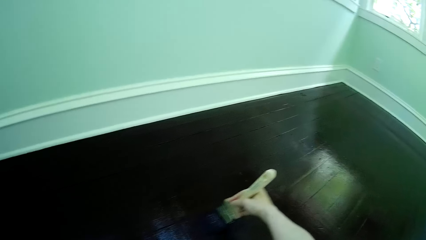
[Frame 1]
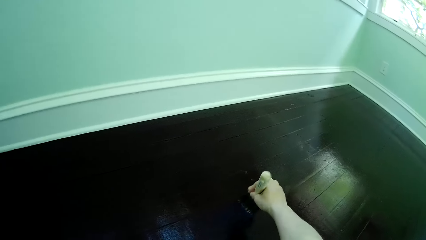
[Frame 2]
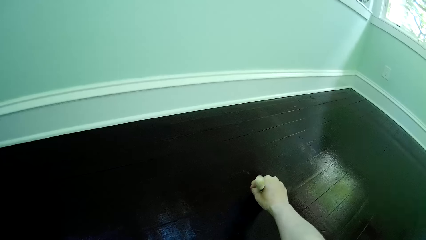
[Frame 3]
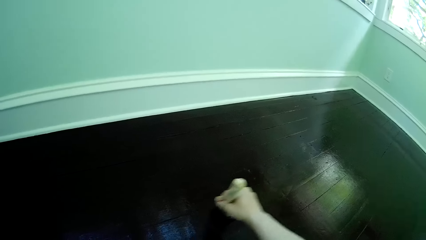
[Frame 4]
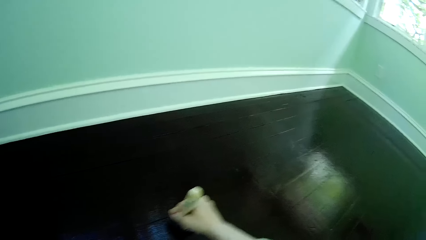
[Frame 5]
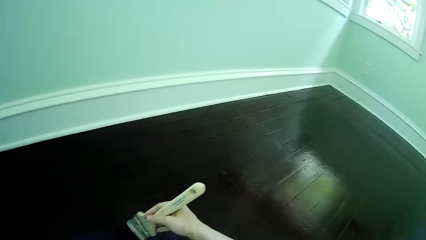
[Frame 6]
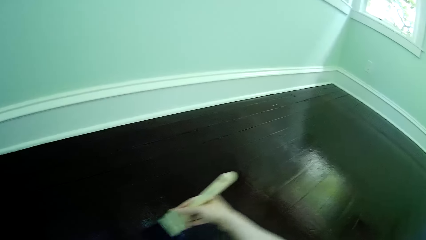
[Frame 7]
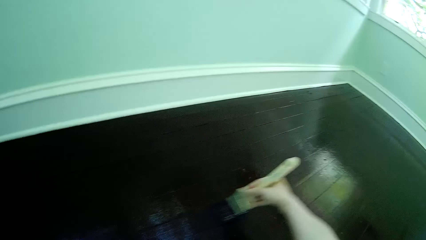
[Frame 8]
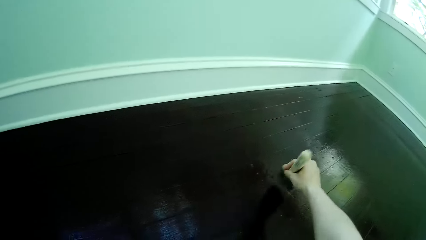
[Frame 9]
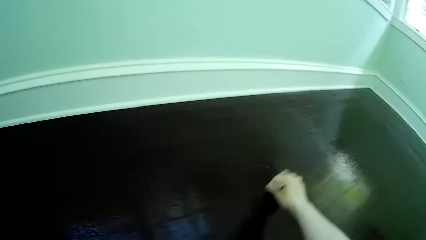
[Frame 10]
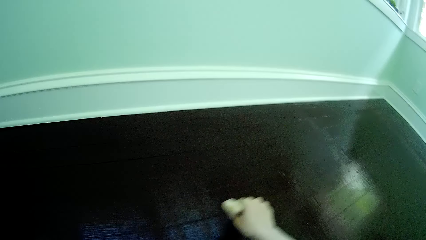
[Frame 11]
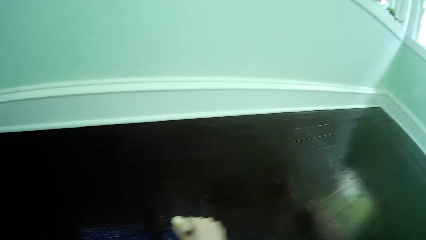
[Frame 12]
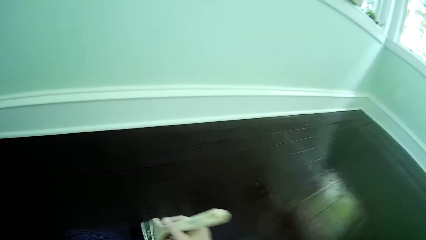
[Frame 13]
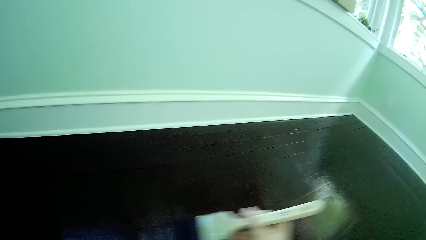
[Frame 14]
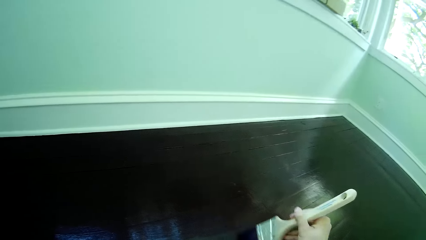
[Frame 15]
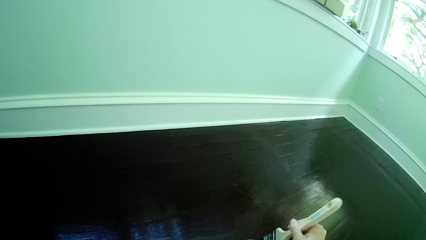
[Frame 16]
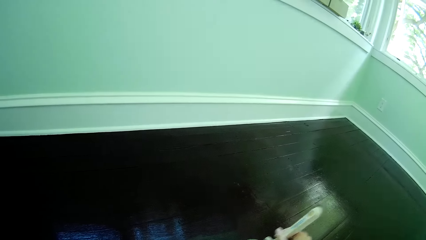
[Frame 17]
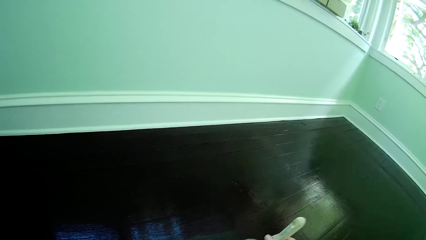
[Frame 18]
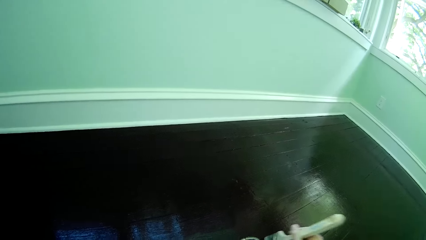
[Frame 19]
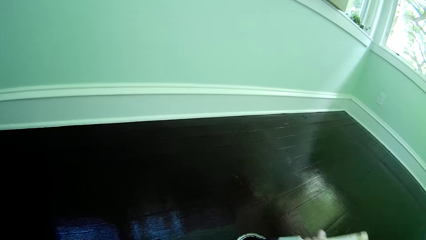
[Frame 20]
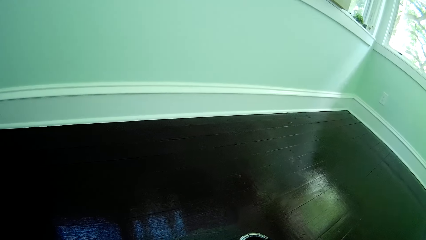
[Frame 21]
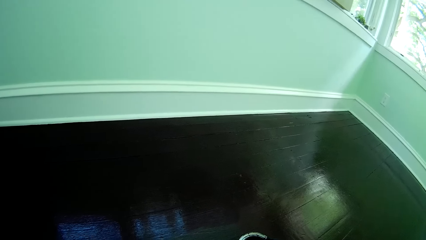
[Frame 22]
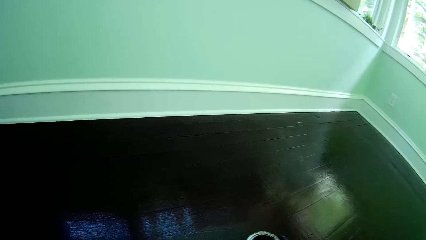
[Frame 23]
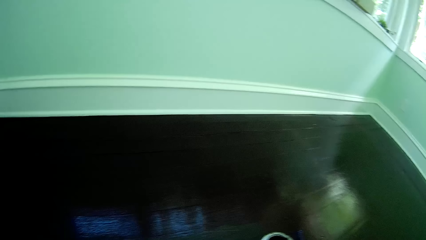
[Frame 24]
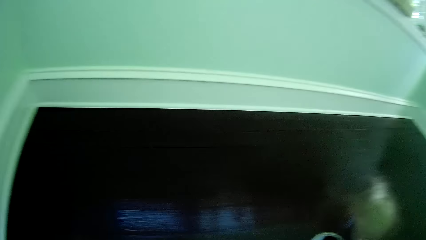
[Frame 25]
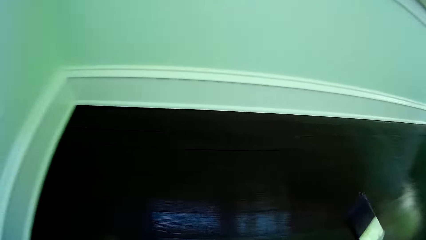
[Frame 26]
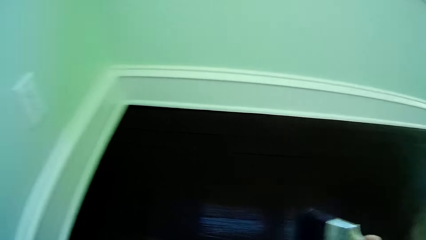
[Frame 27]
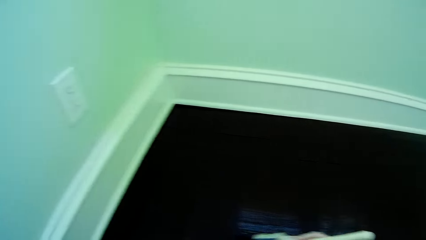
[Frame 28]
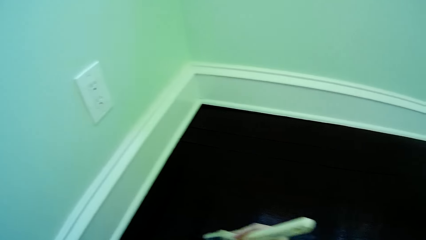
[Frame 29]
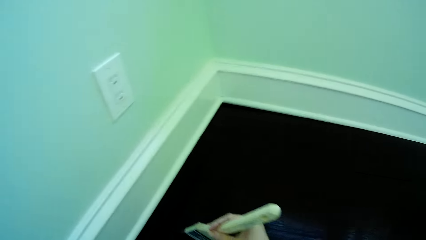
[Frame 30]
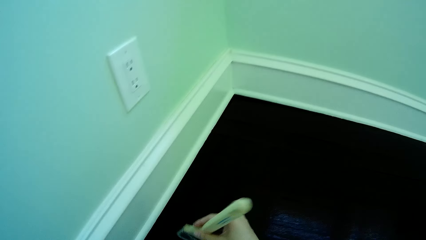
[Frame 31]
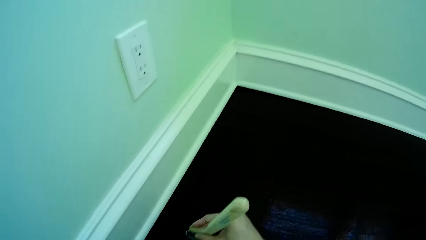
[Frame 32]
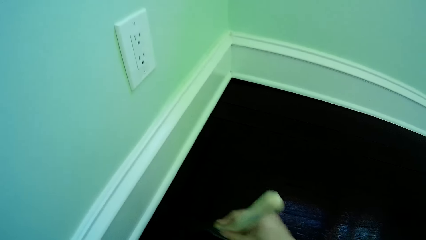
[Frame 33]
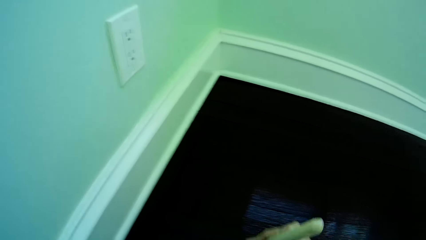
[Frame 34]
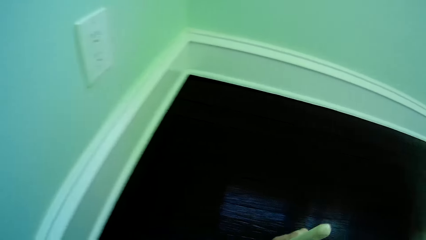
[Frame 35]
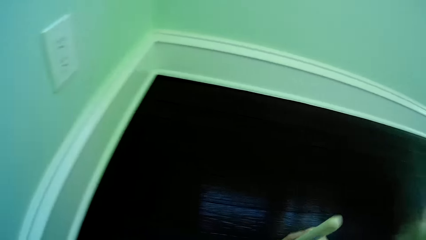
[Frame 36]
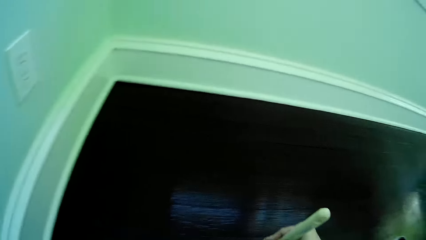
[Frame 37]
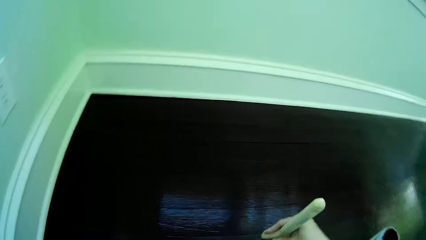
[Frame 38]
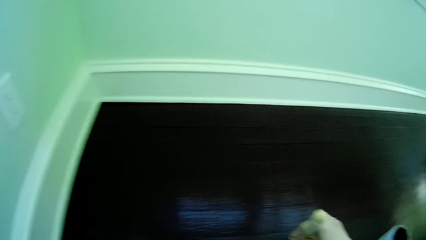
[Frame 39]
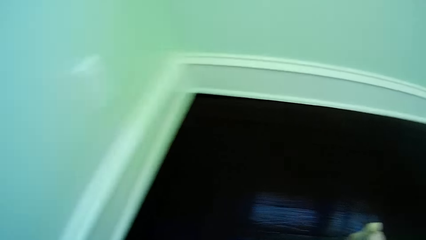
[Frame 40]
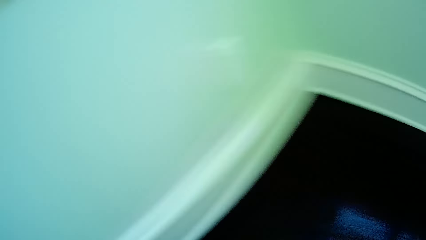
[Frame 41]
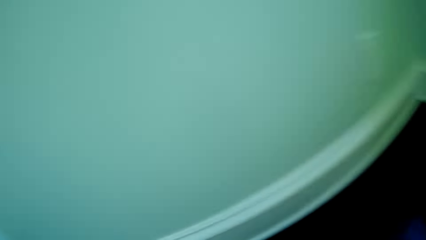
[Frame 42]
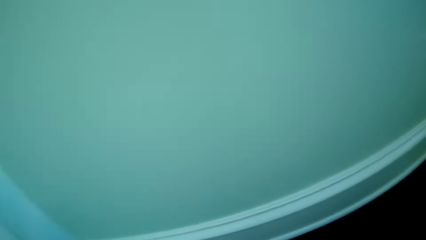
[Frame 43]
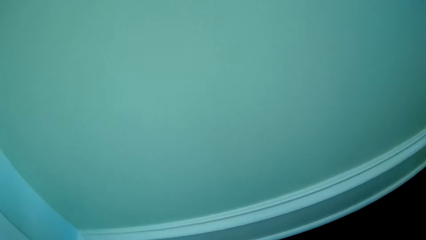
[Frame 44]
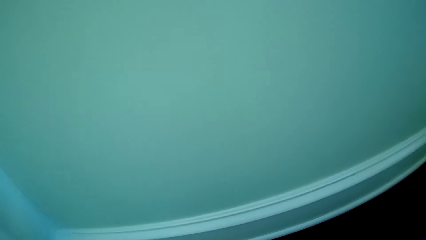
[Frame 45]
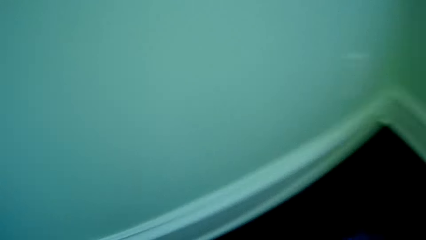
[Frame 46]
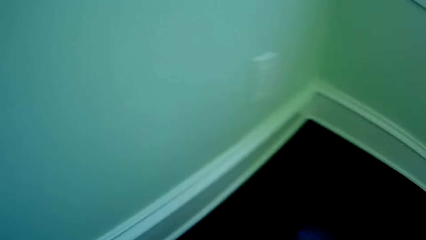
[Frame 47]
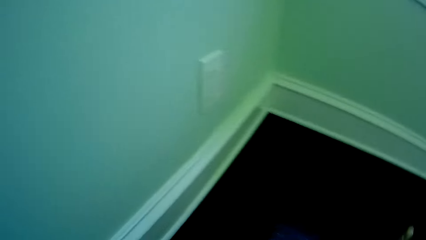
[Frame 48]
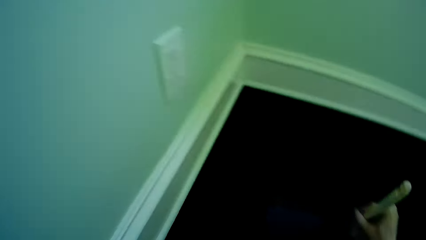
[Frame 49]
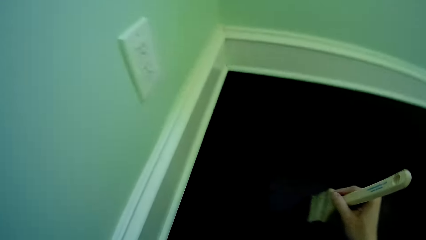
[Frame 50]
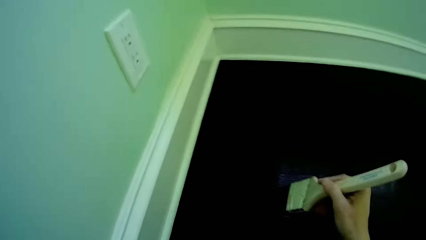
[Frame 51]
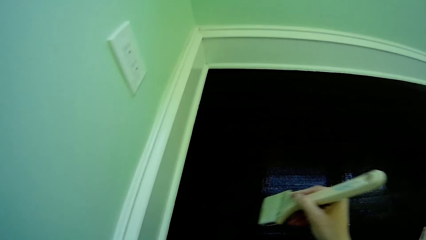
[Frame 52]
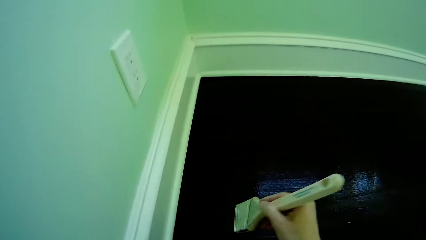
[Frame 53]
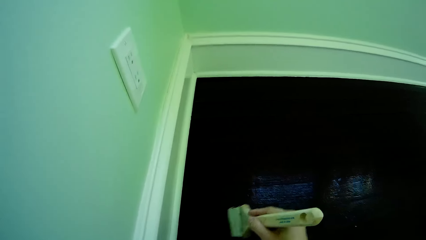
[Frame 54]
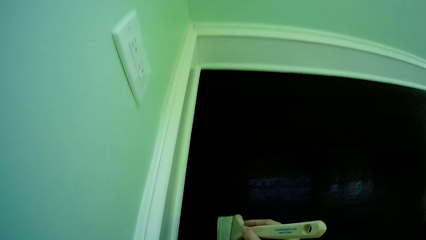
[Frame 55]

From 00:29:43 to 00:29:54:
The camera wearer puts the brush inside the paint. He paints the floor with the brush in his right hand.
